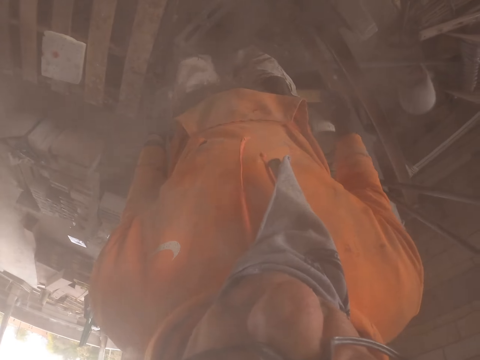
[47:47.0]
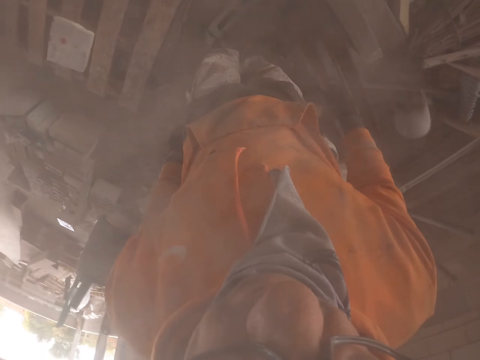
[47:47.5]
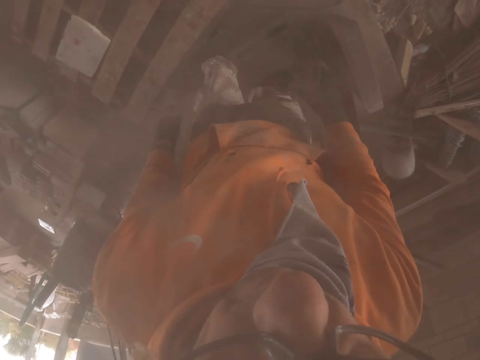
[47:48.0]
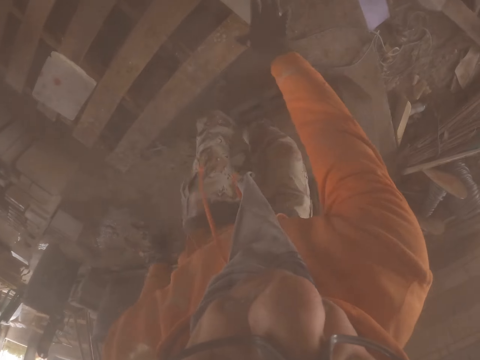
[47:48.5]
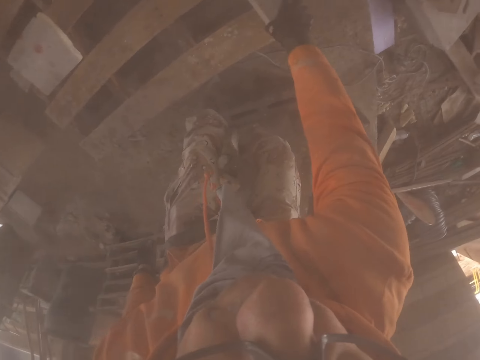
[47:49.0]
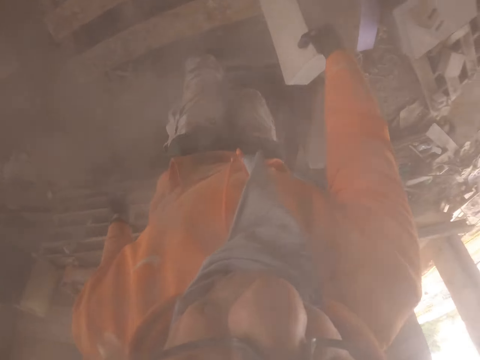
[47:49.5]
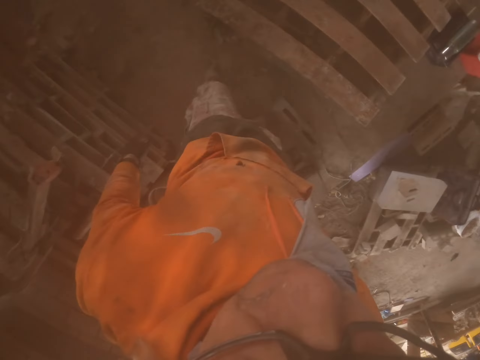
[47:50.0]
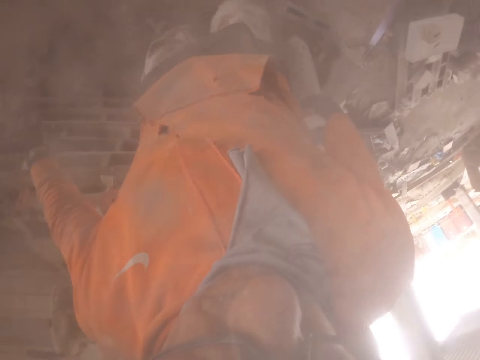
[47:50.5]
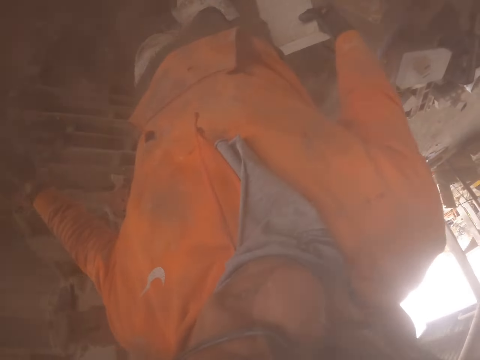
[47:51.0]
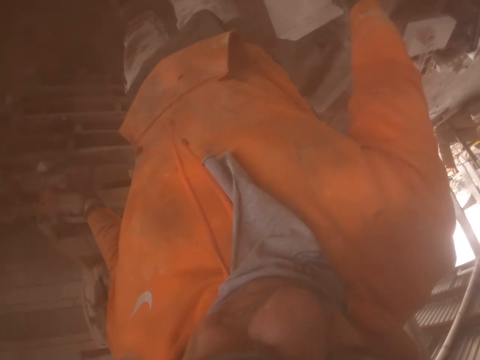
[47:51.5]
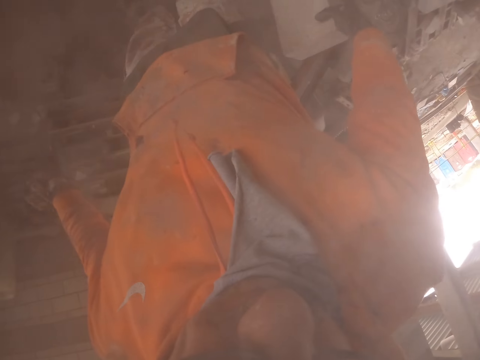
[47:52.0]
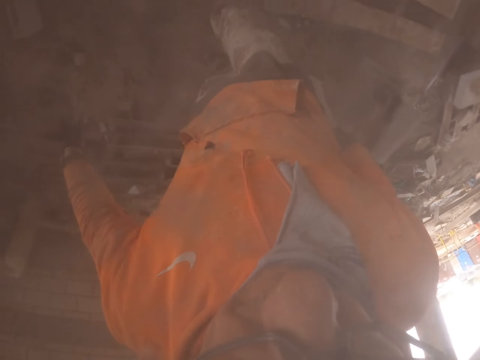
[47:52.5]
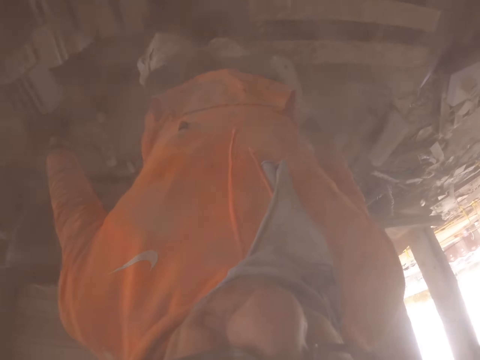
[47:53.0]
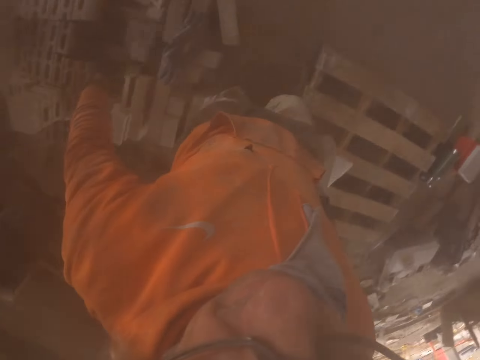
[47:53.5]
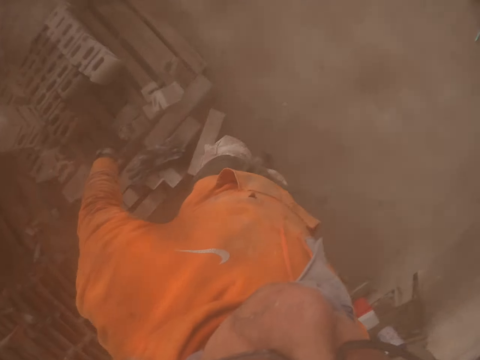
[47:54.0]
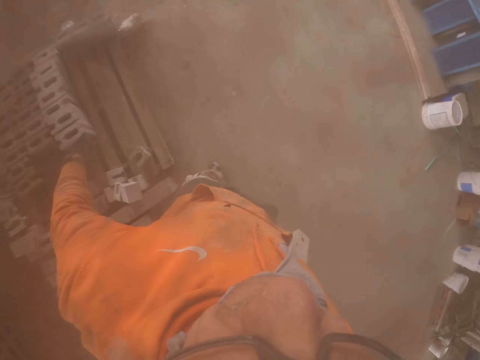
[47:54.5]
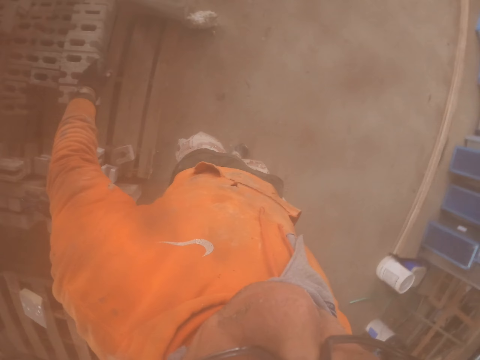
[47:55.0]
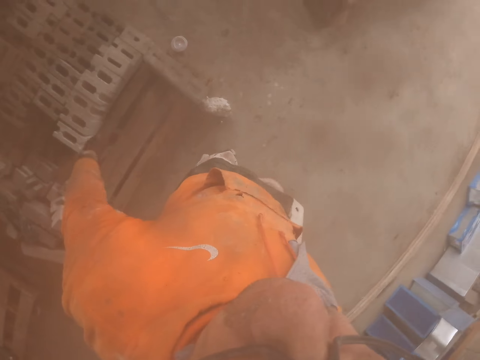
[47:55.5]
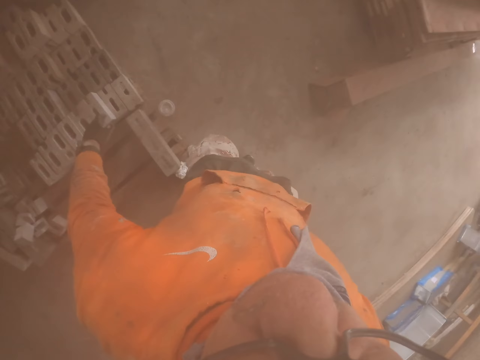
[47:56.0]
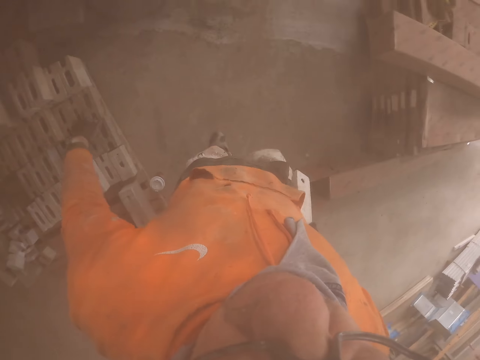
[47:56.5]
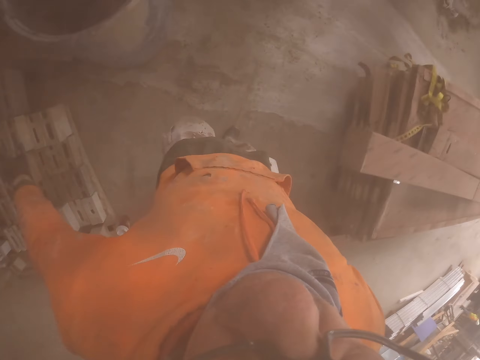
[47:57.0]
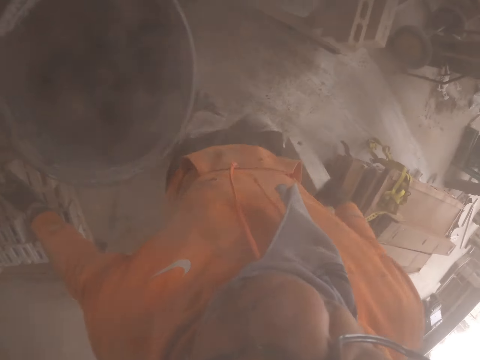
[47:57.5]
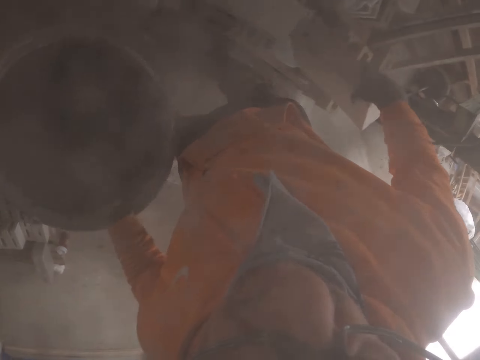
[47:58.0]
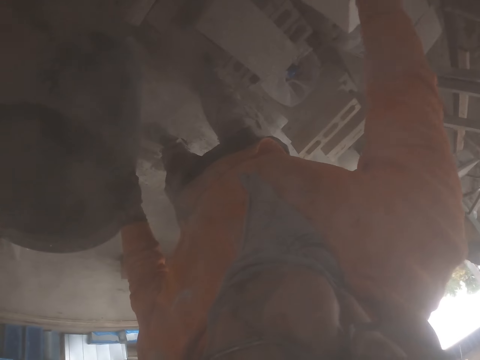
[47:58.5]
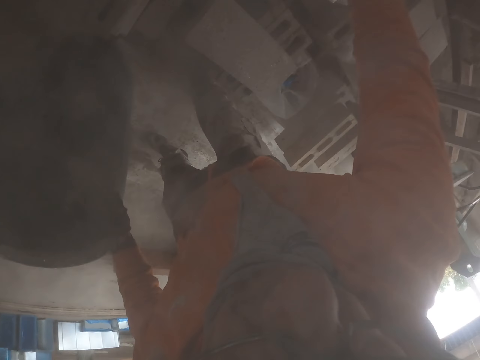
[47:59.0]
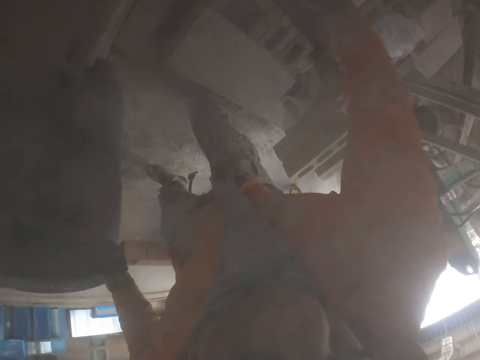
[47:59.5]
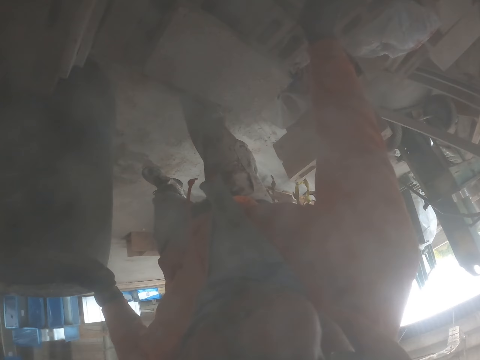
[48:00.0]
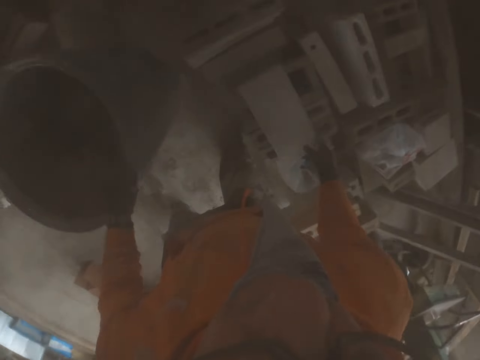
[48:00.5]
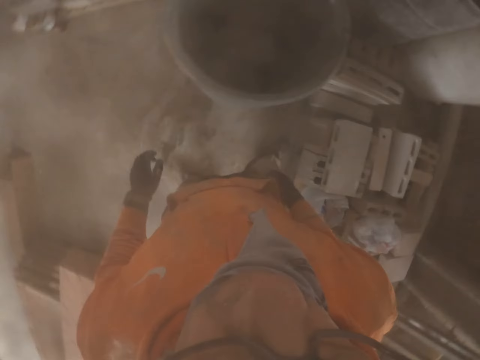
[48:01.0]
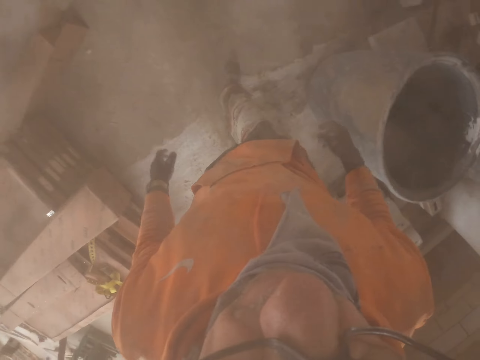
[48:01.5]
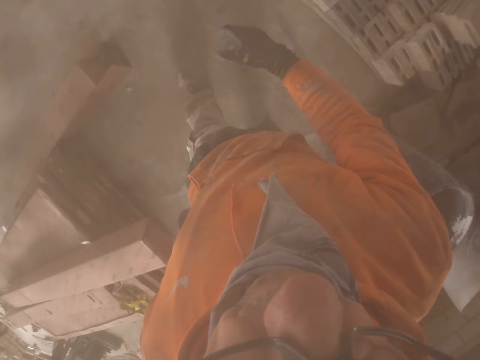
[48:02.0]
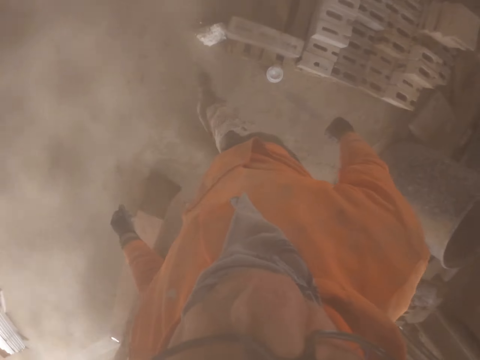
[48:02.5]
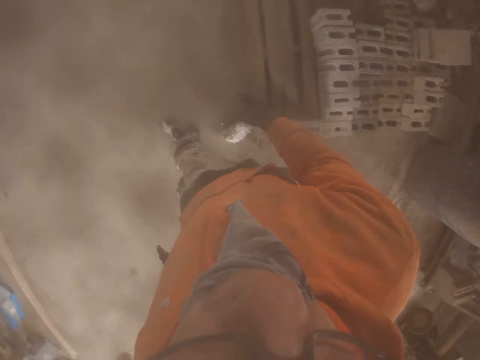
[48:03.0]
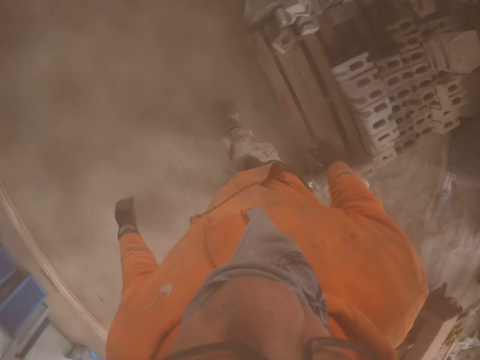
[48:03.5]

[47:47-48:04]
The camera wearer picks a brick. They walk around. They carry the brick. They put the brick aside.

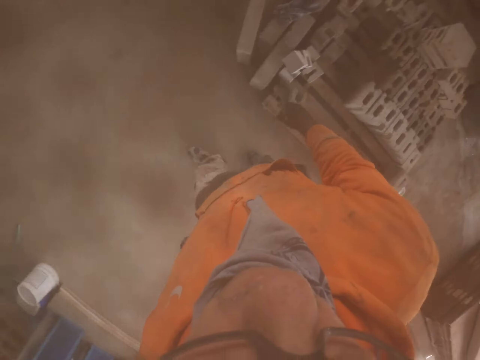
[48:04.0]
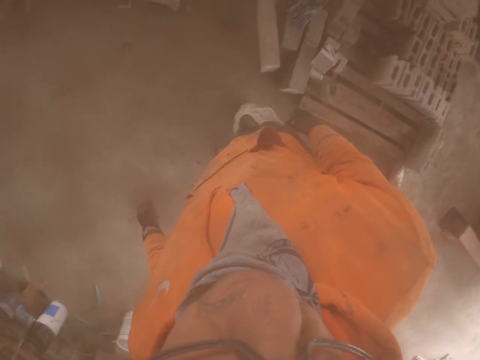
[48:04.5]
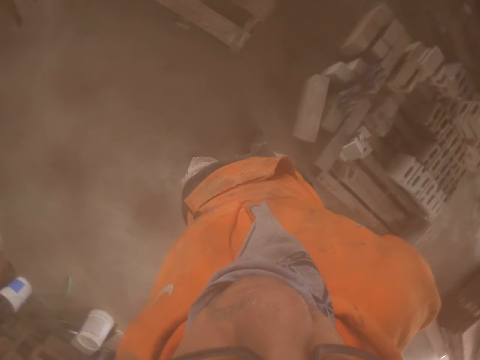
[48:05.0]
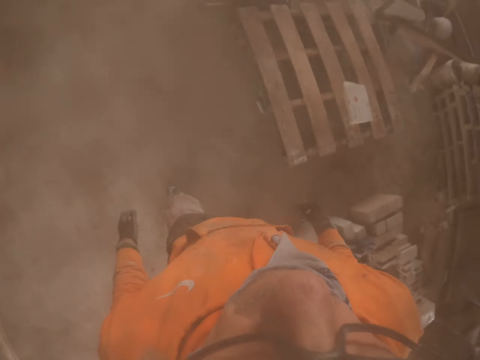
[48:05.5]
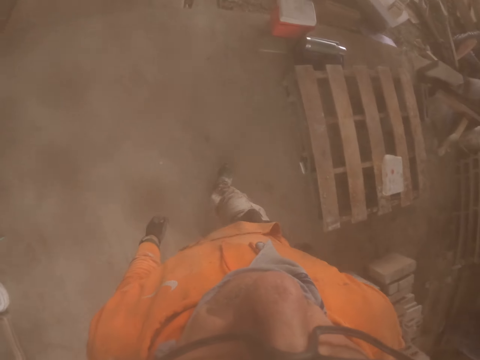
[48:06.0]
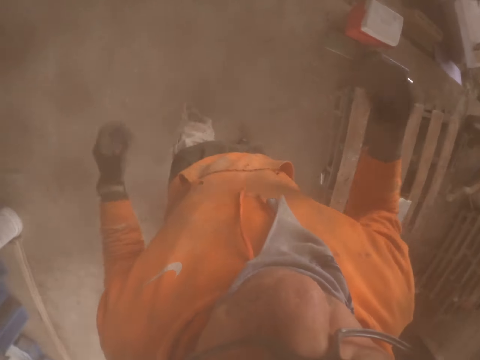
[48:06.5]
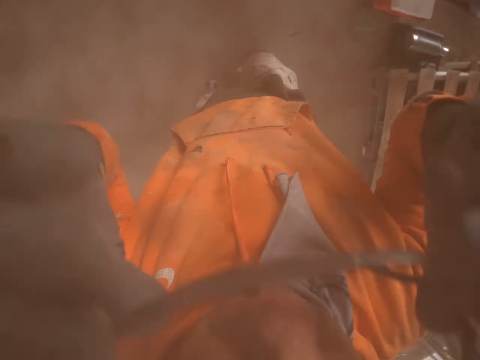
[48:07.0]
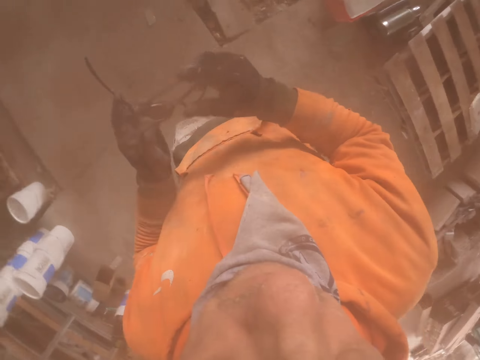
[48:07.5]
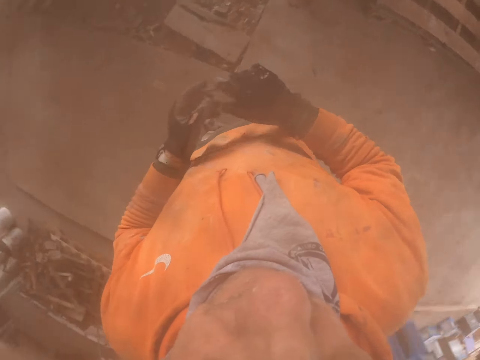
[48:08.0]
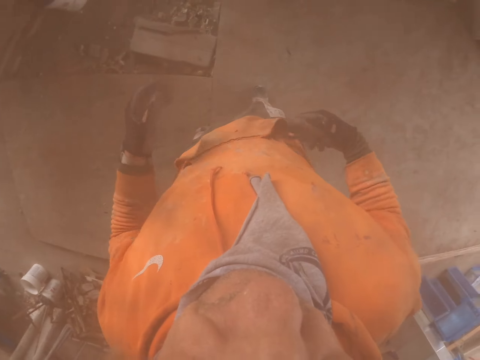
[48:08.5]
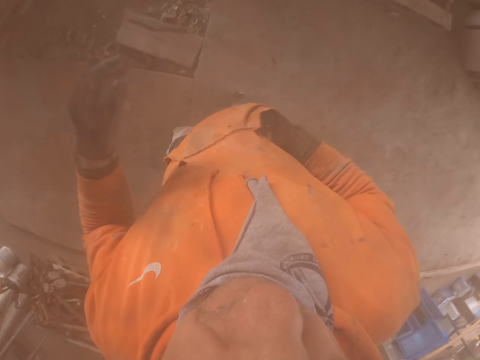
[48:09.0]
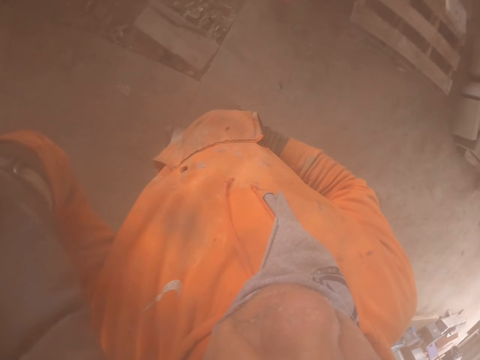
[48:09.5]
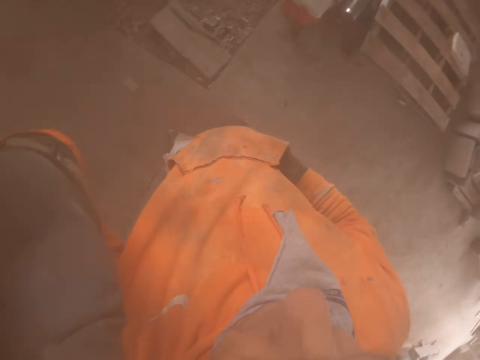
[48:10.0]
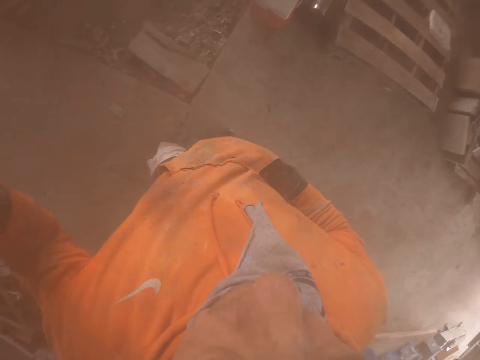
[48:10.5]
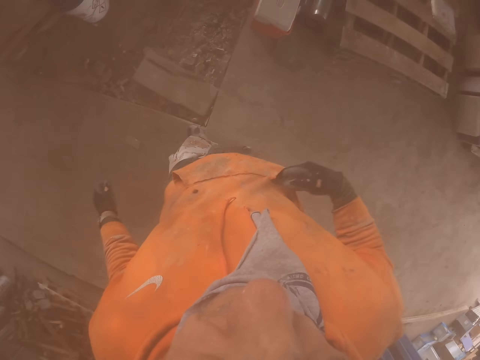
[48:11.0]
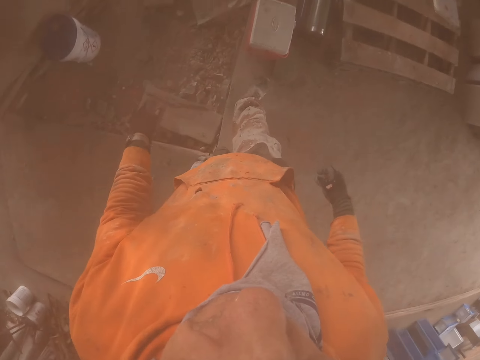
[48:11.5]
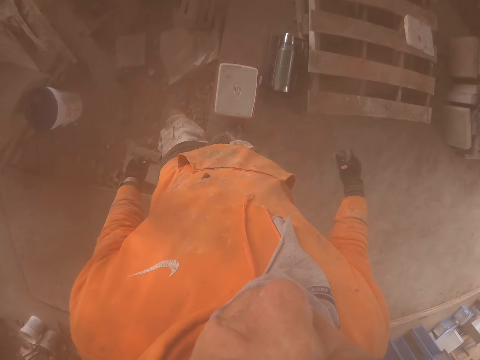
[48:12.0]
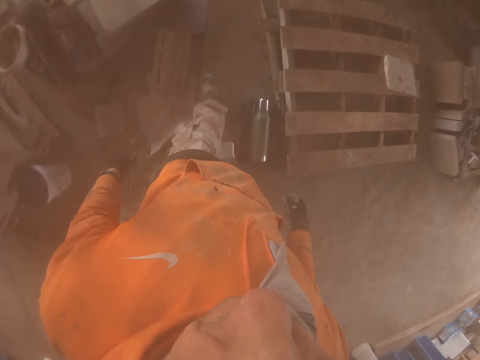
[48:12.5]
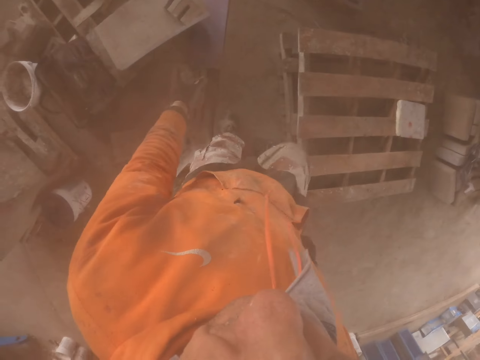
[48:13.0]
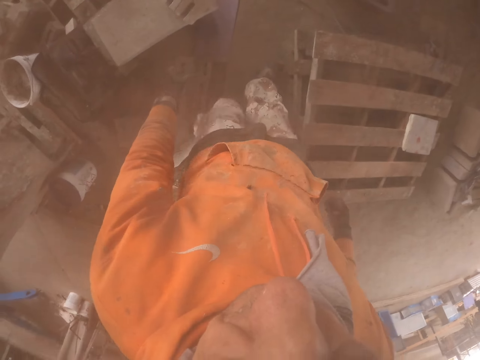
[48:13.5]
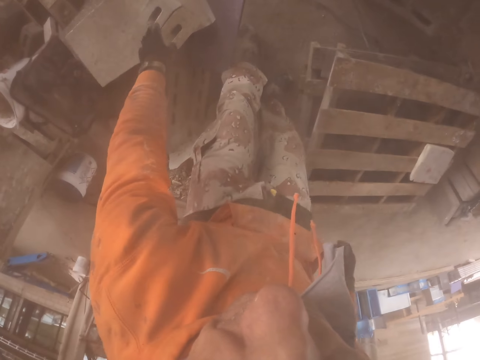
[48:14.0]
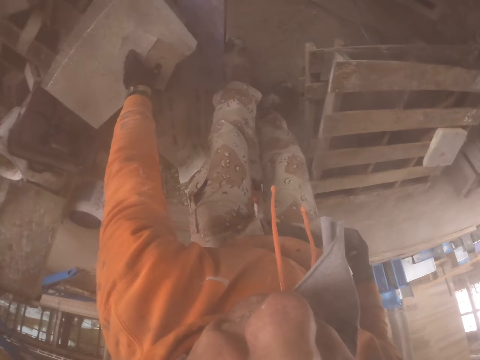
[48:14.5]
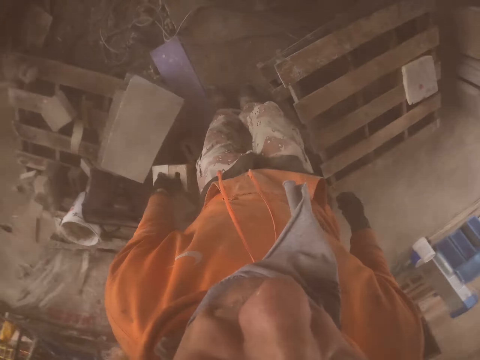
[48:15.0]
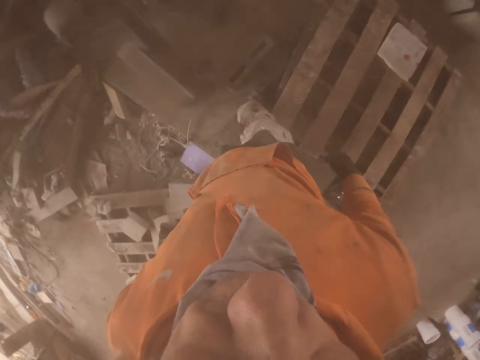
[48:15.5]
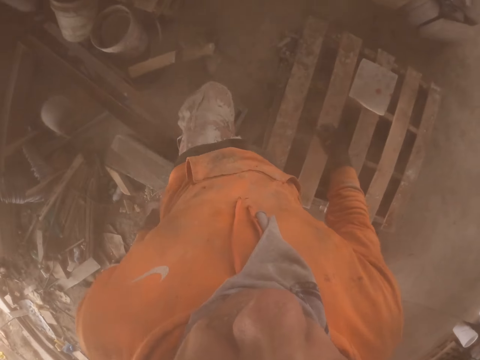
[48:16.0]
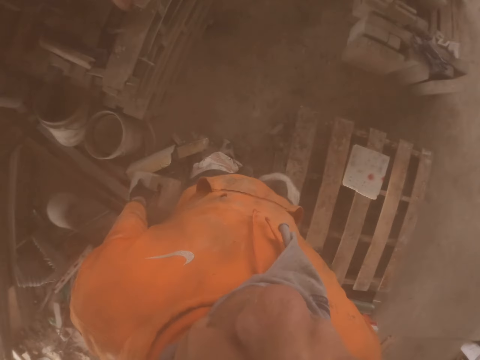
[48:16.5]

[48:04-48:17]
The camera wearer removes his eye glasses. He puts his eye glasses in the pocket. He adjusts the camera. He walks around. He picks up the brick.
